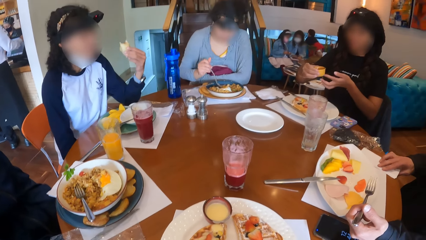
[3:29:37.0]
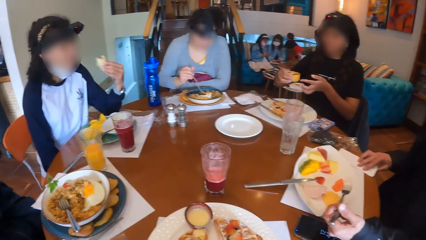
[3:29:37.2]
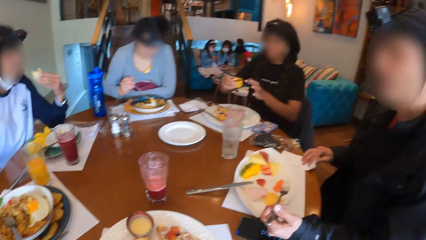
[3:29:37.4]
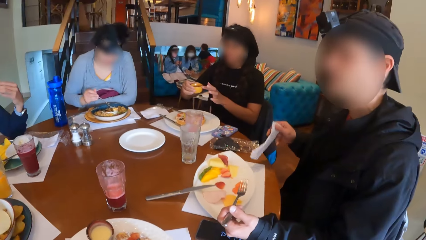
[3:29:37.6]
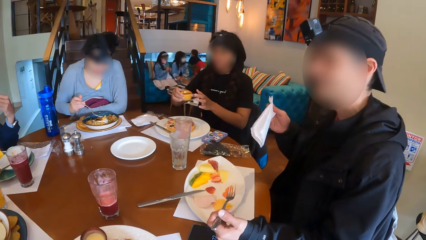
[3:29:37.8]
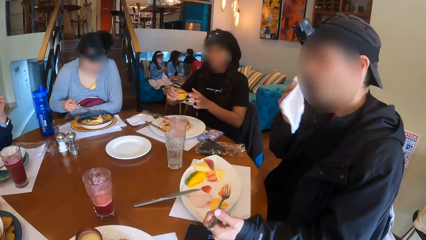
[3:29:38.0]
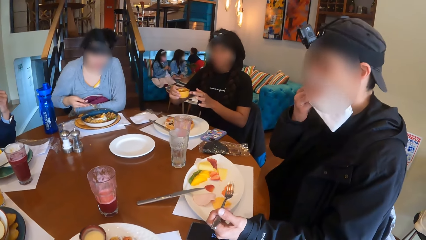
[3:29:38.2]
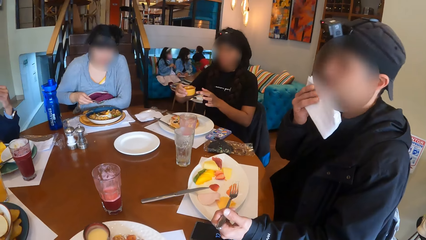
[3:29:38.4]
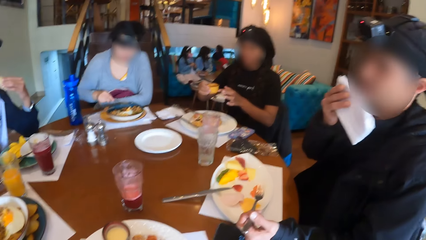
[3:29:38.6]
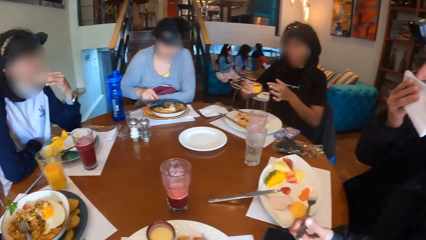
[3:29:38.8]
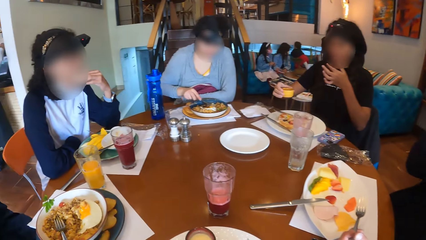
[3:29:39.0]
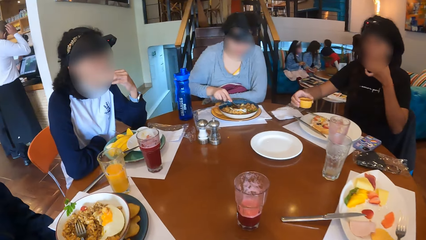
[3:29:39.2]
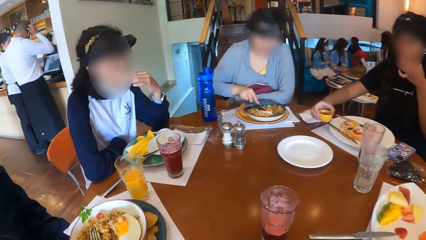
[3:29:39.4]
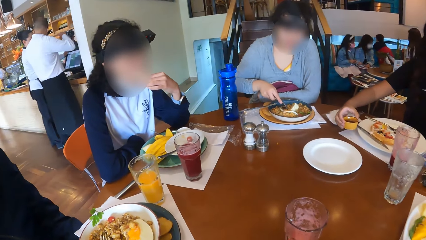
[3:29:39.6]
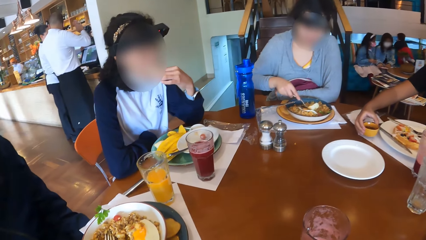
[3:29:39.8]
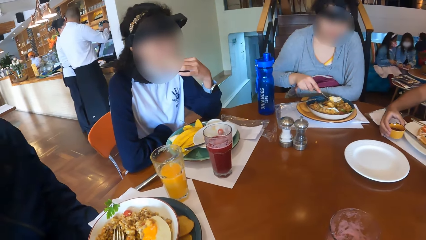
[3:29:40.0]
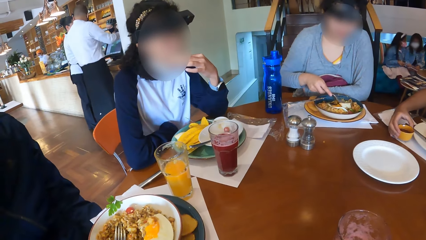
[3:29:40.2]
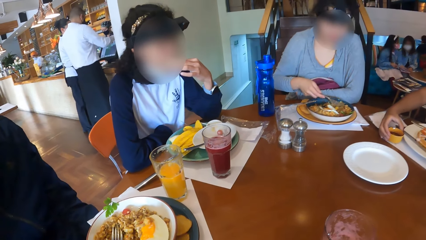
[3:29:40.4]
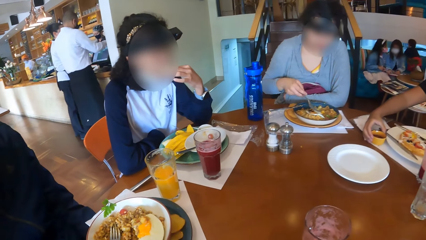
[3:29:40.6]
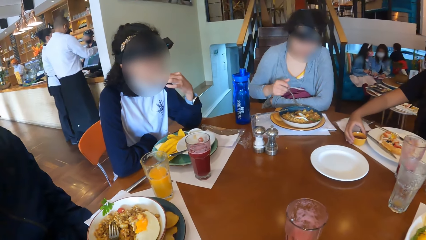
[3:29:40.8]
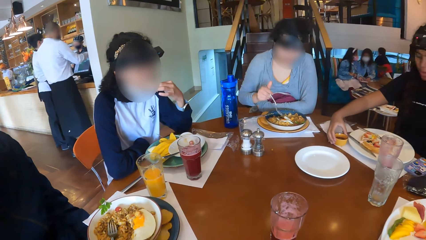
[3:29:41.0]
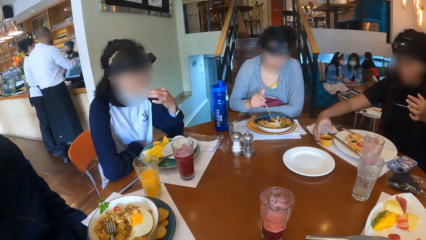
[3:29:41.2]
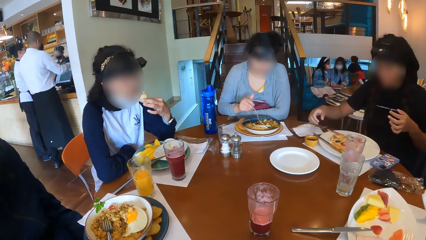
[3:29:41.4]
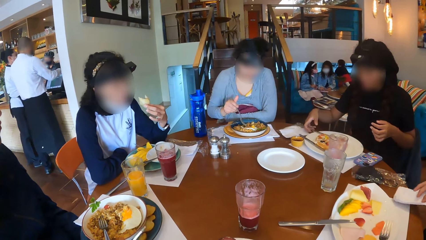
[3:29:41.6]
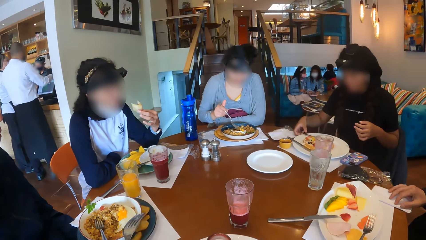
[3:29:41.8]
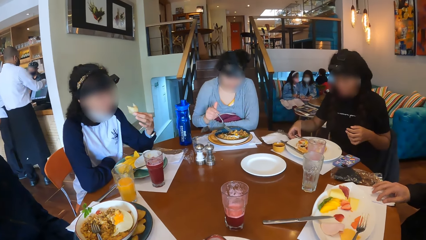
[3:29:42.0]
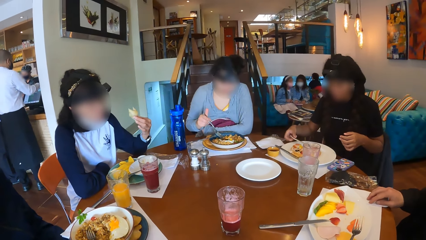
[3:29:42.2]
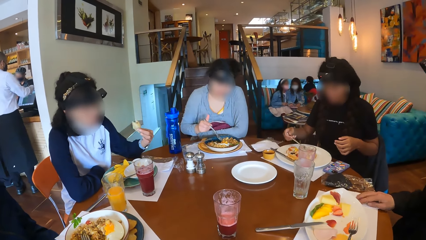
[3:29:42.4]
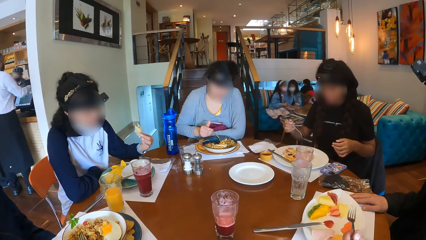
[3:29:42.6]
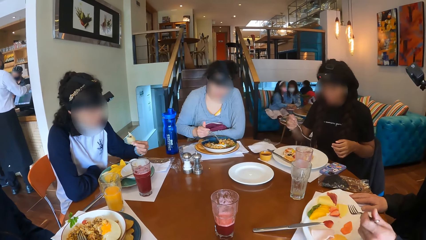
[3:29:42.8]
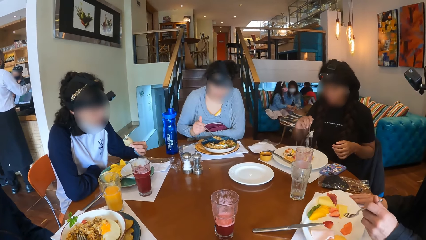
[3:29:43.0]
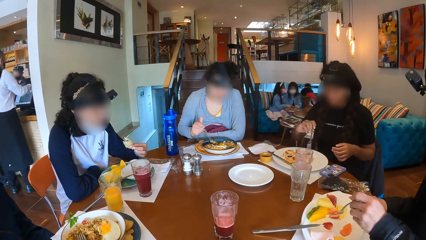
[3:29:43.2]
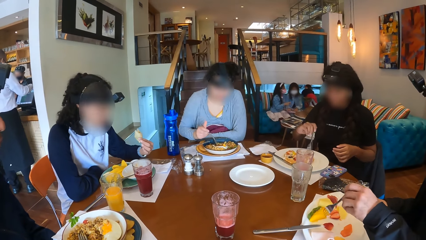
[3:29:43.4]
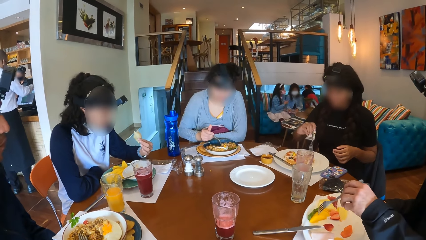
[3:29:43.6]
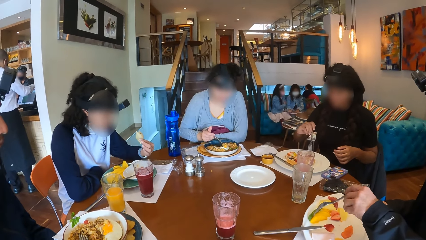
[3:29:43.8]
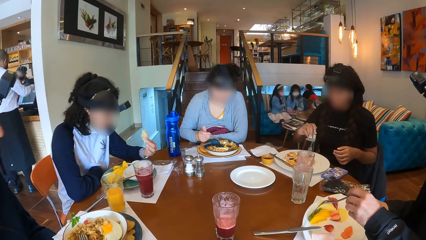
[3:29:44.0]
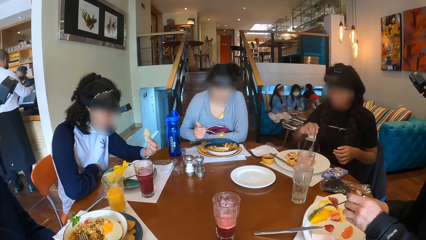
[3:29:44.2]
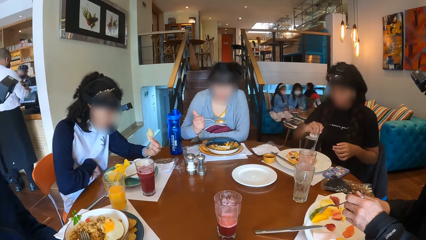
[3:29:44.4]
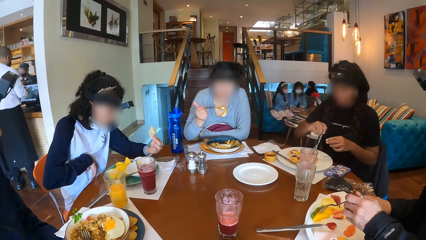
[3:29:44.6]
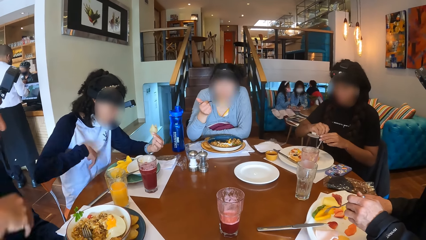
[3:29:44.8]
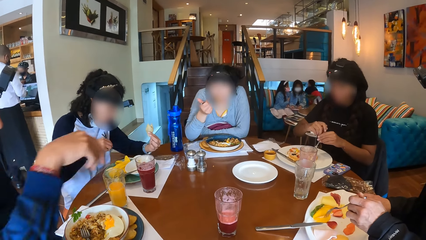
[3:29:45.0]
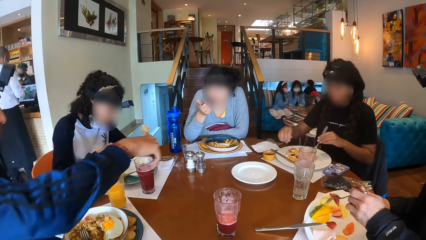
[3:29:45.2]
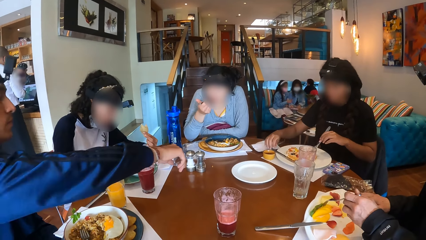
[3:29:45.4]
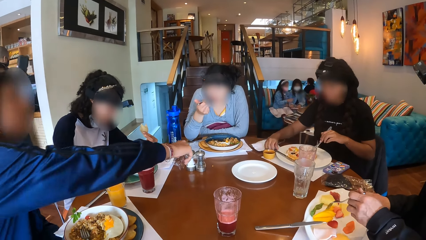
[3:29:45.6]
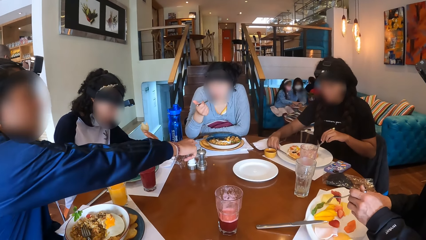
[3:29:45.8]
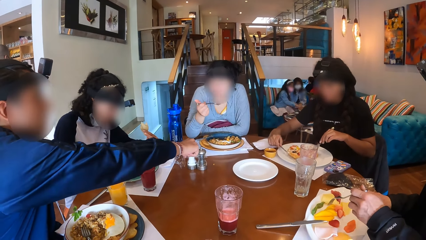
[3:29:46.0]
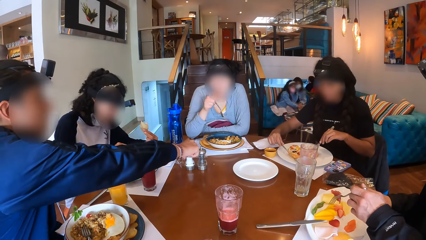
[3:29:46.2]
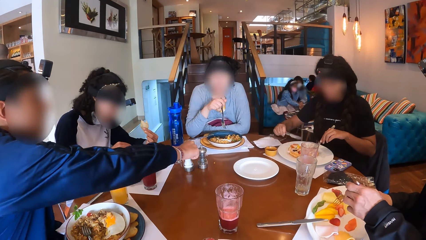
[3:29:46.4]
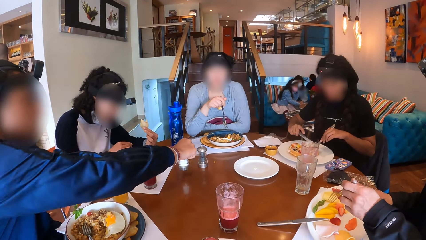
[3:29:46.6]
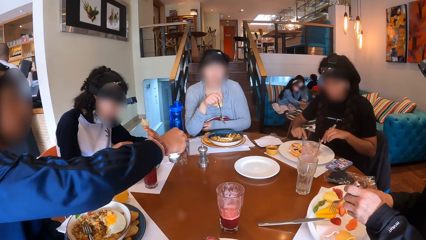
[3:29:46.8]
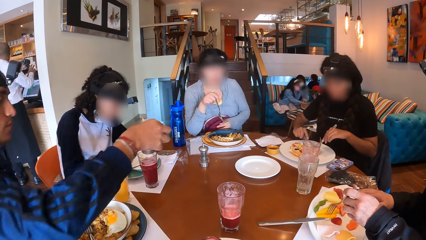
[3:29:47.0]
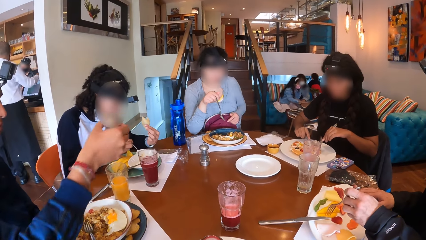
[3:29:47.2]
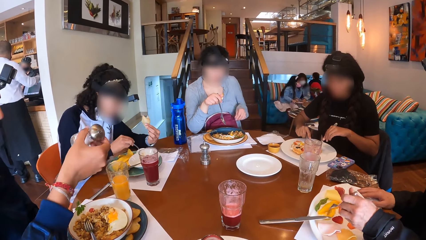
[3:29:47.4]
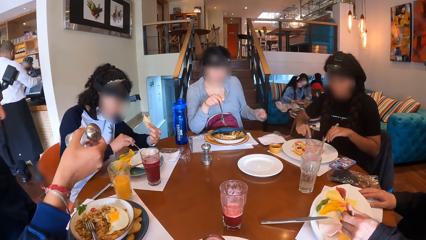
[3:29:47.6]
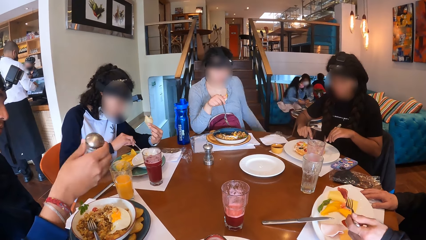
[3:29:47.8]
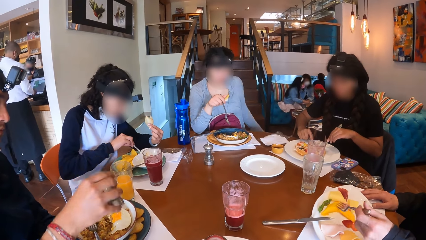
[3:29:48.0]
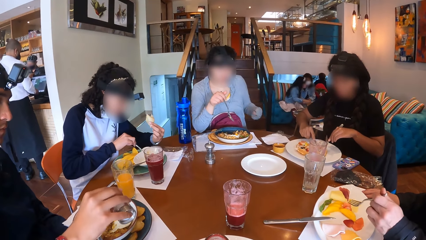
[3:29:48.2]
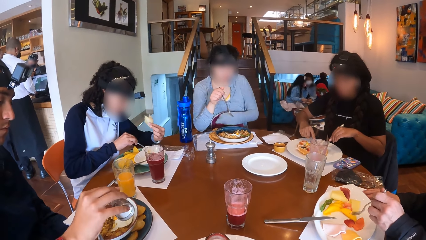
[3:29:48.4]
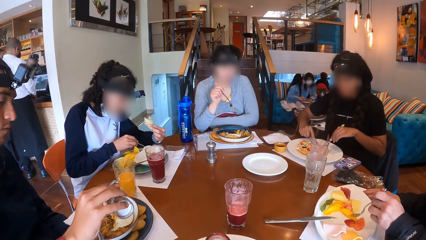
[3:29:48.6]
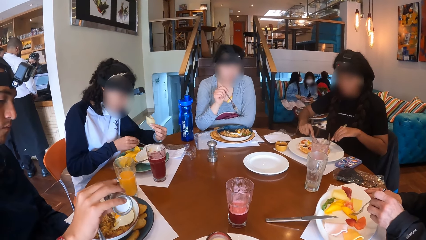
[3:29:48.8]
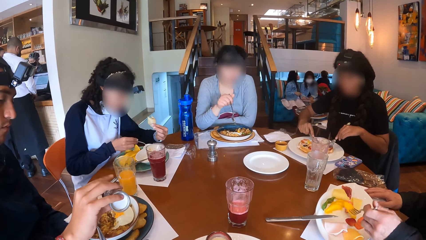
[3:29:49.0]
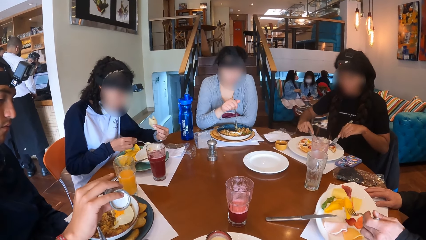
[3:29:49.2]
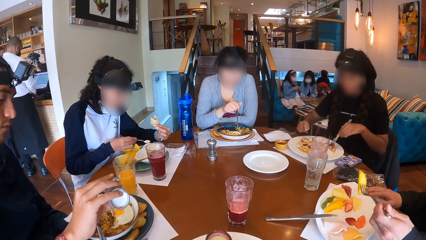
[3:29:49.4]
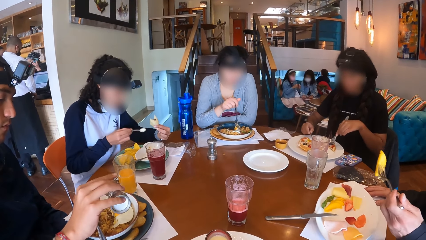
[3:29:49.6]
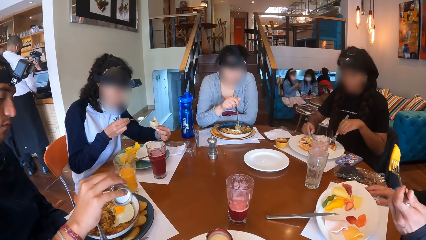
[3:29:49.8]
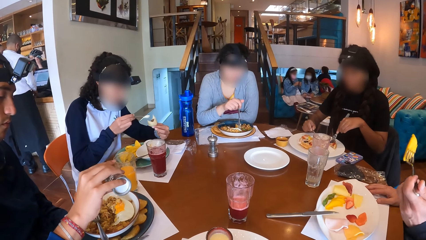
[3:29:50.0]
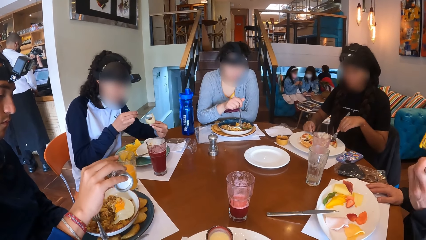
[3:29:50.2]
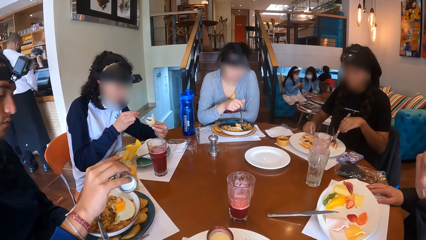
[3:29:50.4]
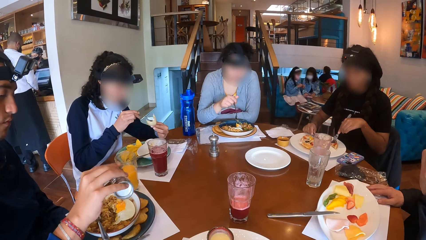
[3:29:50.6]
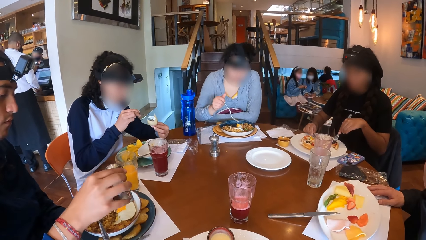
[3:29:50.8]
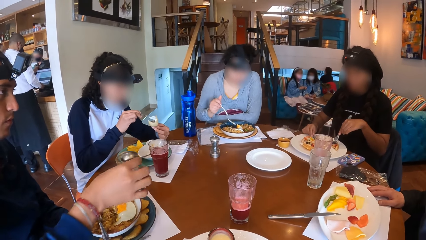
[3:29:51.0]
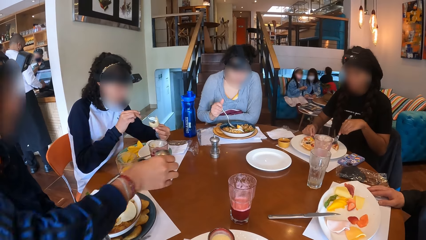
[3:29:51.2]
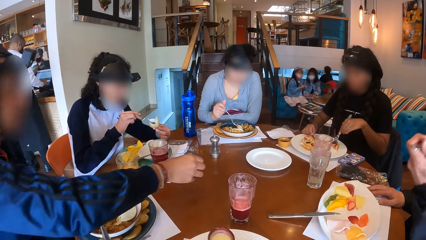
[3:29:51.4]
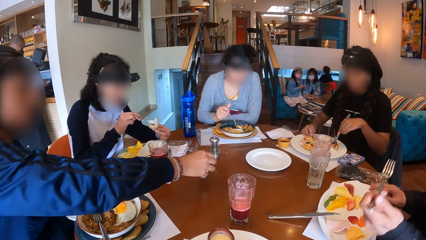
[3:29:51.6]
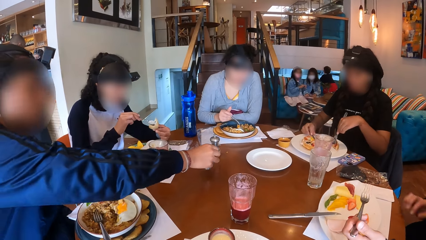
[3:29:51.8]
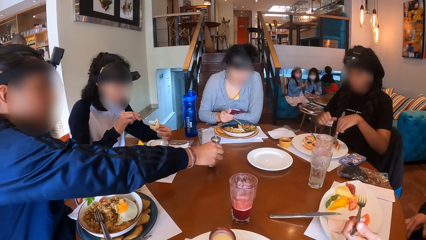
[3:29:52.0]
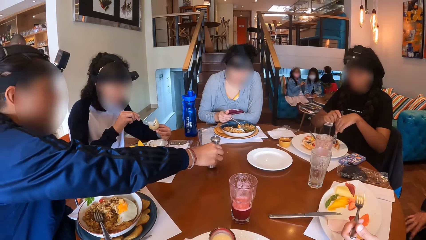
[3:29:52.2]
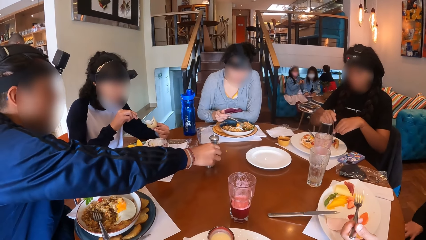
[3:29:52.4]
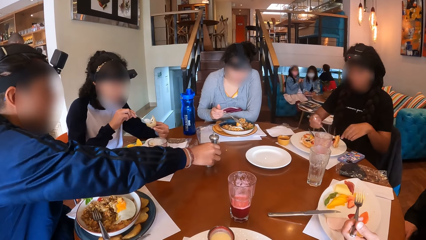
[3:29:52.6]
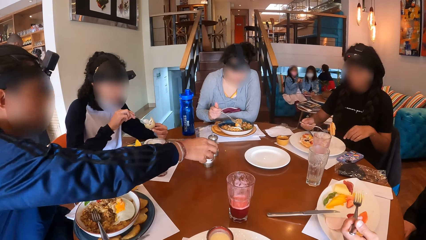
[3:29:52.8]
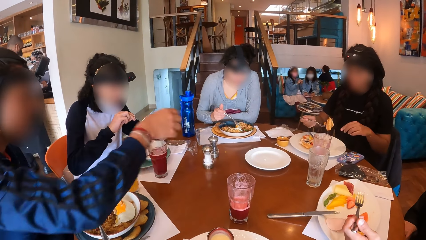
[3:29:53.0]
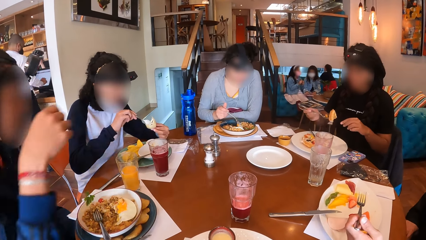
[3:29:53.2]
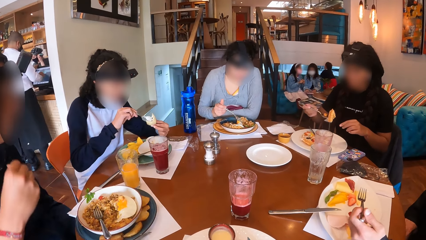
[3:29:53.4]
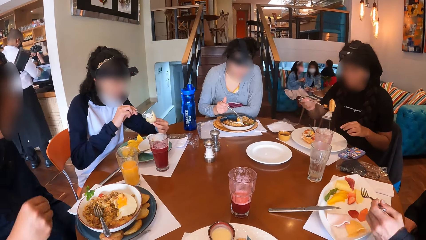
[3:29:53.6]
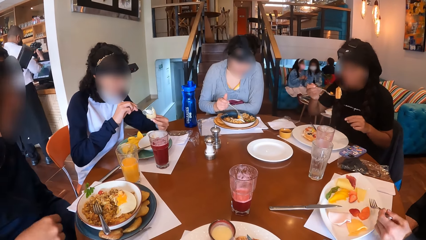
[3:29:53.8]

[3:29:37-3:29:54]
A woman touches the cup of syrup with her left hand. A man wipes his mouth with the serviette in his right hand. Another woman eats the snack in her left hand. The first woman puts her left hand in her mouth and places the cup of syrup in her right hand on the table. The man places the serviette on the table with his right hand. The camera wearer moves the fork. The first woman picks the fork on the plate with her right hand. A third woman picks the fork full of porridge from the plate with her right hand. The first woman picks a piece of waffle from the plate with her right hand. The man moves a pawpaw on the plate with the fork in his left hand. The third woman eats the porridge from the fork in her right hand. The first woman passes the fork in her right hand to her left hand. The second woman picks the spoon on the plate with her right hand. Another man picks a salt shaker from the table with his right hand. The first woman picks the knife from the table with her right hand and cuts the waffle with the knife in her right hand. The second woman picks a spoonful of dip from the plate with her right hand. The other man pours the salt from the salt shaker in his right hand into the porridge. The first man picks the pawpaw from the plate with the fork in his left hand. The second woman puts the dip on the spoon in her right hand on the snack in her left hand. The first woman places the knife in her right hand on the plate. The first man eats the pawpaw from the fork in his left hand. The other man places the salt shaker on the table with his right hand. The first woman passes the fork from her left hand to her right hand. The third woman picks the fork full of porridge from the plate with her right hand.
